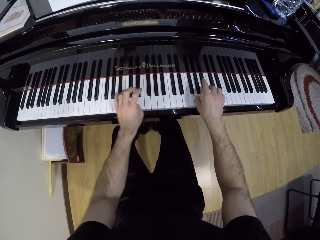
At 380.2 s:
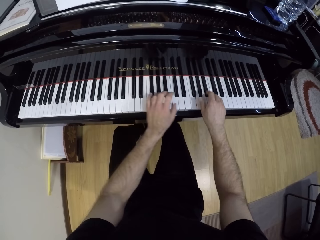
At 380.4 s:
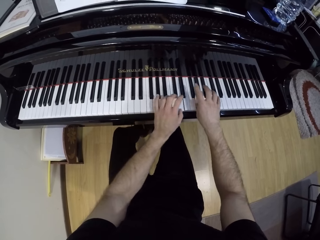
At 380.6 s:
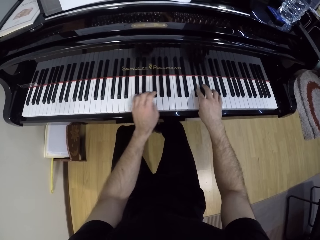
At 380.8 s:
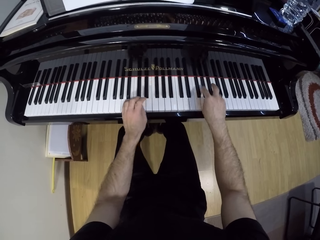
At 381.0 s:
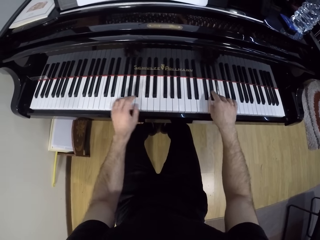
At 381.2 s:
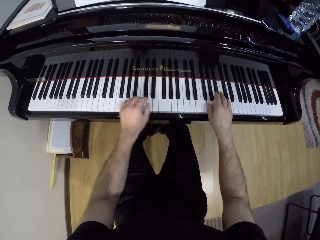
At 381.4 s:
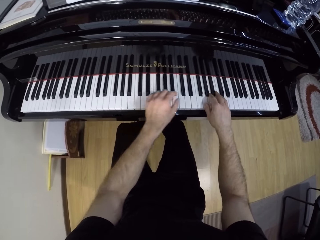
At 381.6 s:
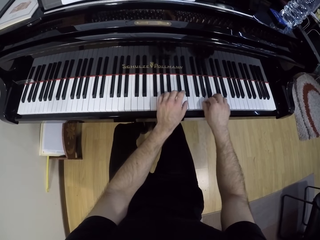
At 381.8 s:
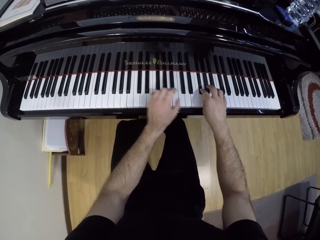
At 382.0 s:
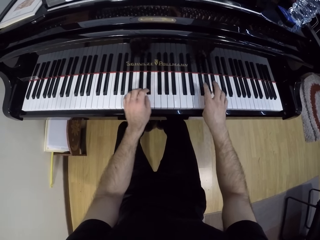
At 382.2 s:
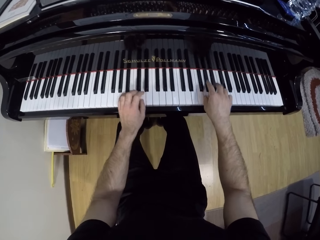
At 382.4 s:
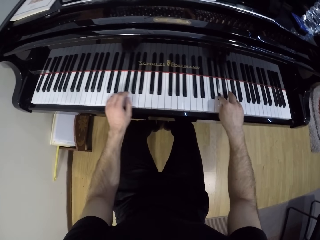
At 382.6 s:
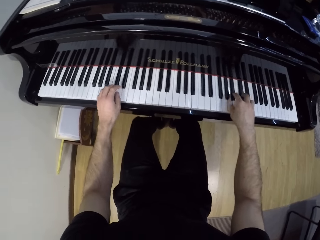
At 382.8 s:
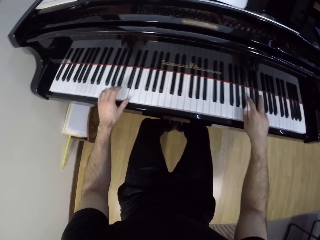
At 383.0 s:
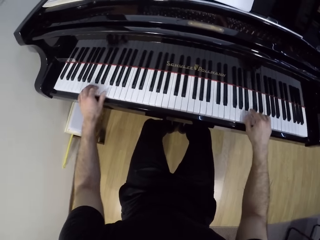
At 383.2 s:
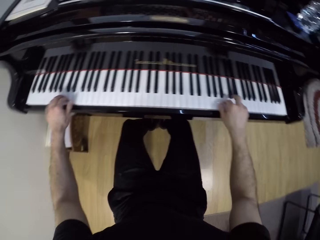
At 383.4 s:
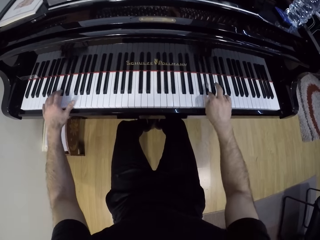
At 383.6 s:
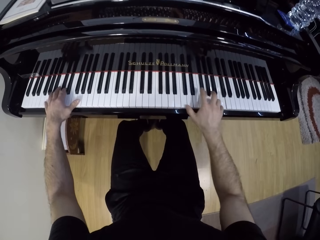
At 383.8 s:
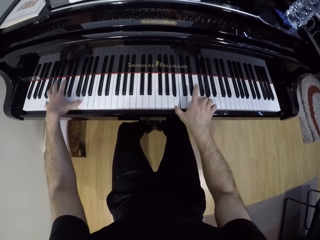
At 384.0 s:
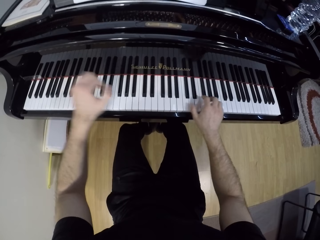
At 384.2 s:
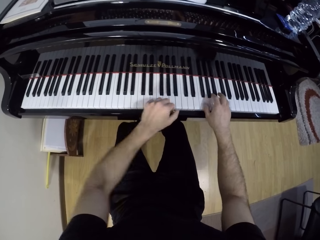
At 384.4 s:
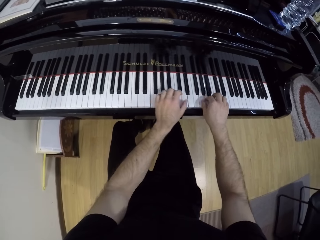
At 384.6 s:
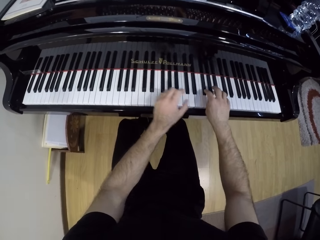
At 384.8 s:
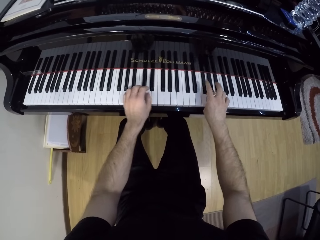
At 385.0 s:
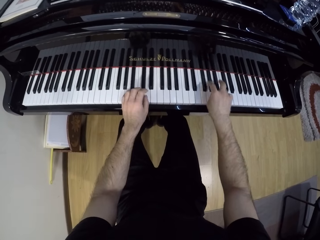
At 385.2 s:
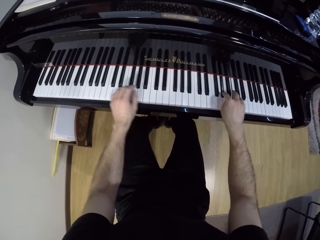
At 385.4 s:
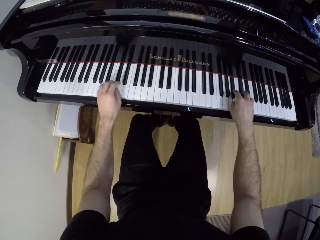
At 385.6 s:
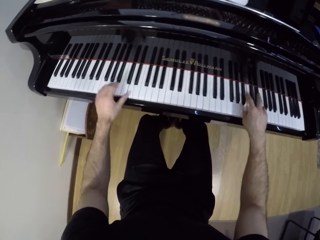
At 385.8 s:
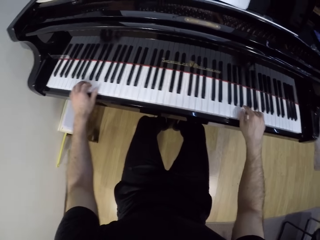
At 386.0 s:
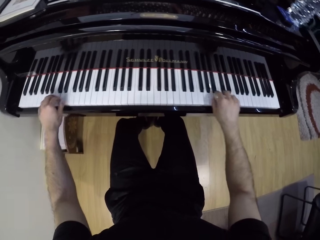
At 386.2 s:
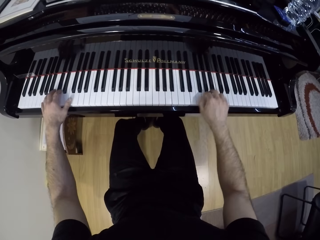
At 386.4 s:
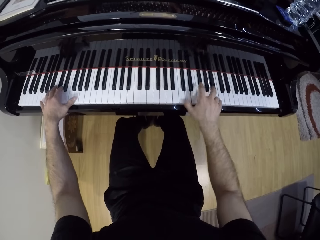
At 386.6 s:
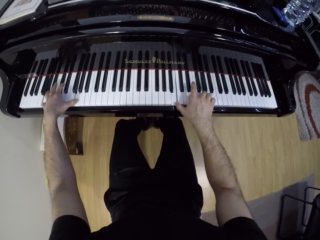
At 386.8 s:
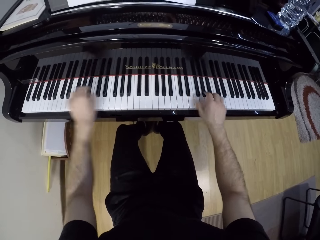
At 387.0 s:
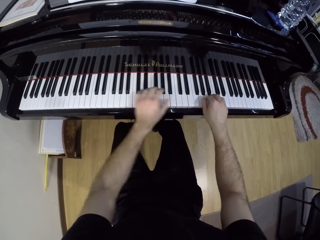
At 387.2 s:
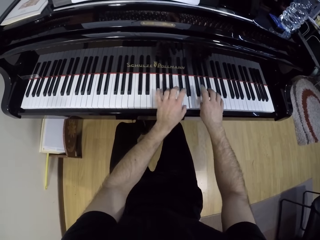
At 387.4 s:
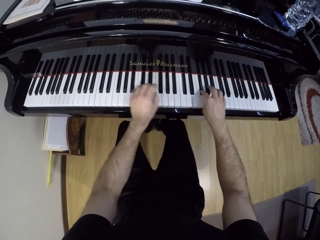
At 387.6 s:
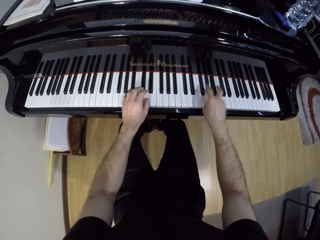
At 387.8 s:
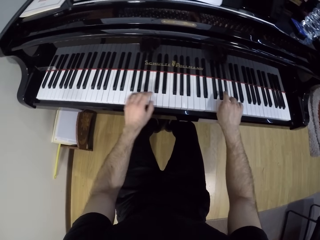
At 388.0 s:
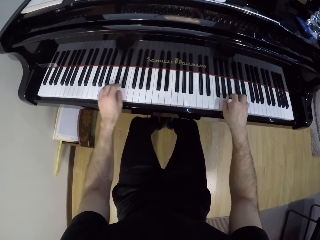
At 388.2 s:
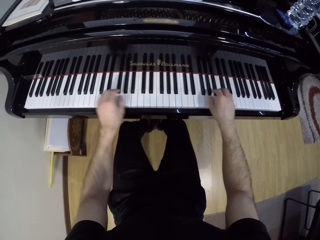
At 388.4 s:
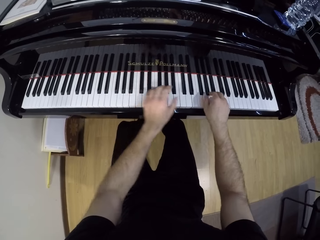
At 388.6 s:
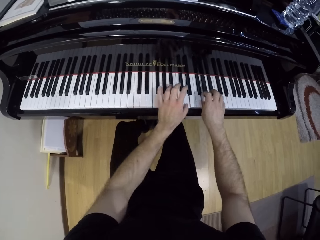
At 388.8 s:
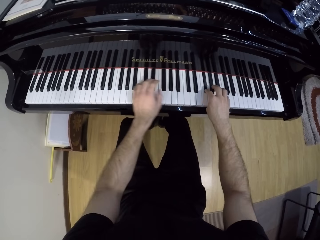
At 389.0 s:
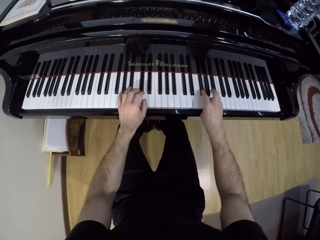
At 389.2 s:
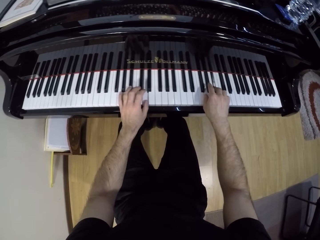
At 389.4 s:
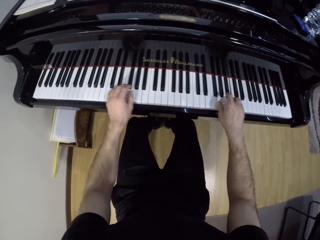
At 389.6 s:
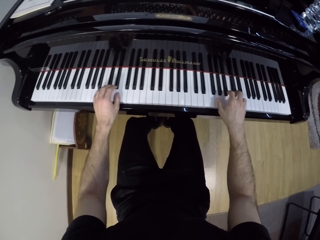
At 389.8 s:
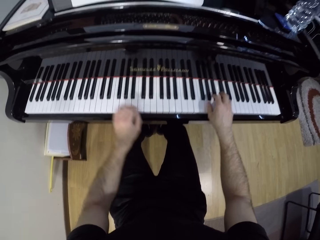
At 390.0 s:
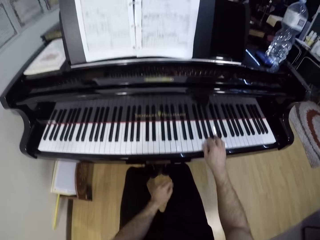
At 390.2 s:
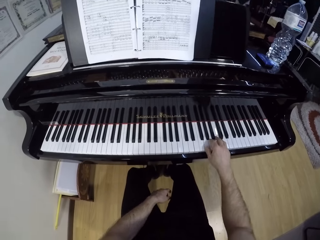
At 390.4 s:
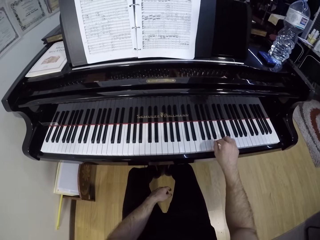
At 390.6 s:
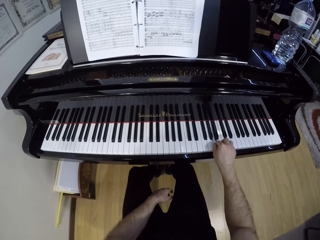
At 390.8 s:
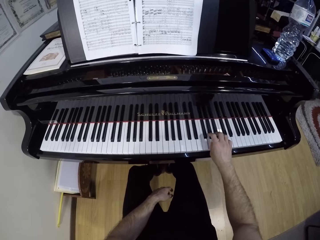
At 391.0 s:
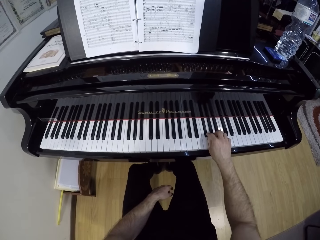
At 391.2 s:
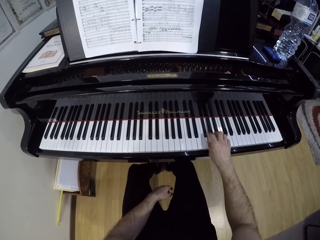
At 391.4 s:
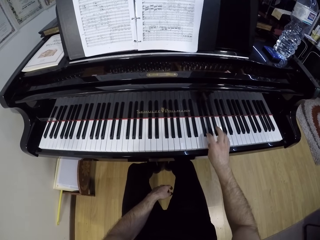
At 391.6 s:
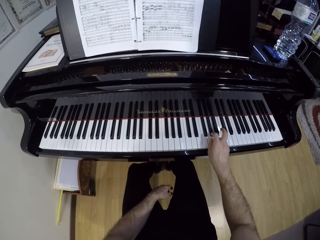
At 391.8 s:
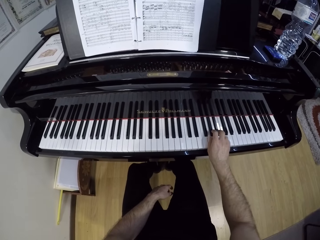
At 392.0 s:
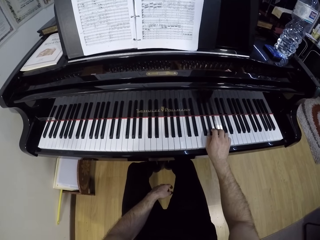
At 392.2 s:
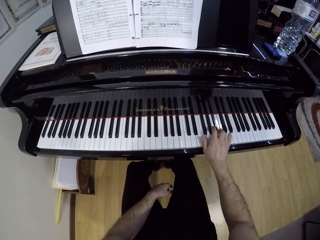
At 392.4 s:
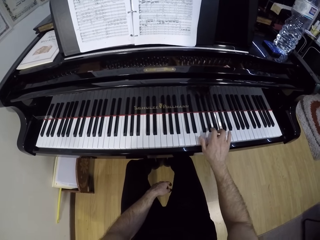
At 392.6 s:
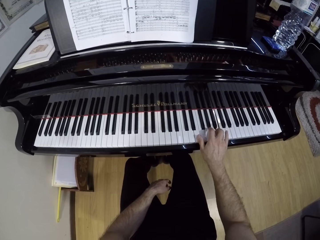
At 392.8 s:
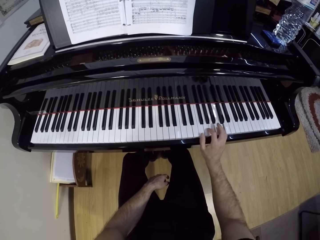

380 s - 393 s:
The camera wearer plays the piano with his right hand. He places his left hand on his thigh.

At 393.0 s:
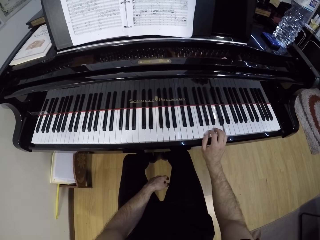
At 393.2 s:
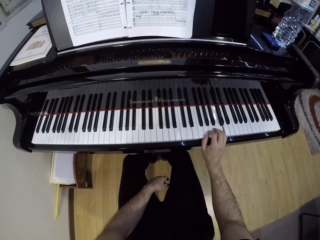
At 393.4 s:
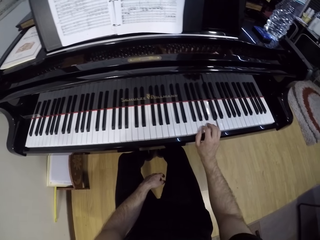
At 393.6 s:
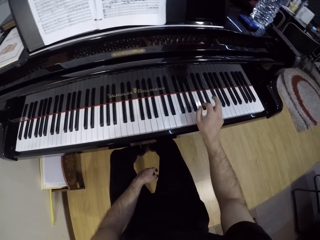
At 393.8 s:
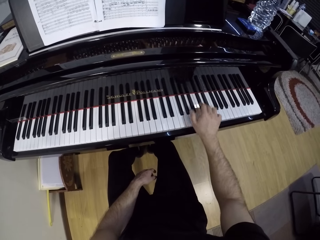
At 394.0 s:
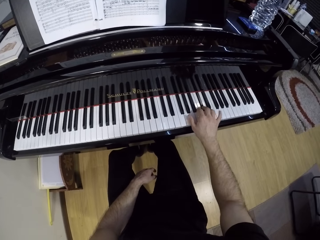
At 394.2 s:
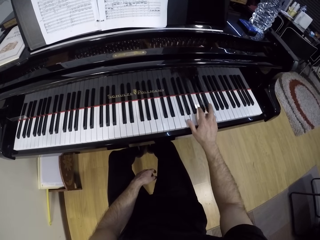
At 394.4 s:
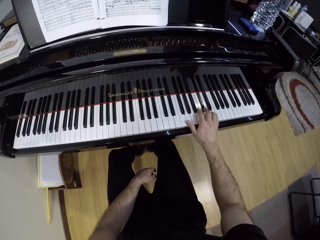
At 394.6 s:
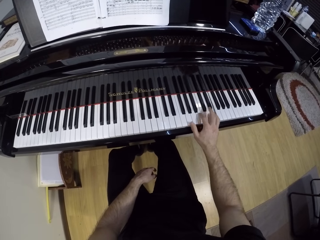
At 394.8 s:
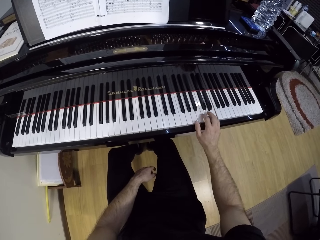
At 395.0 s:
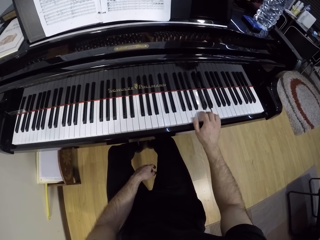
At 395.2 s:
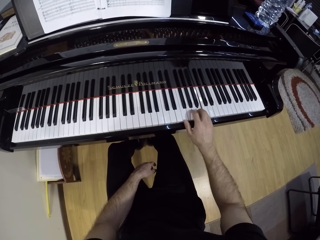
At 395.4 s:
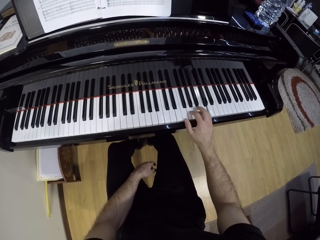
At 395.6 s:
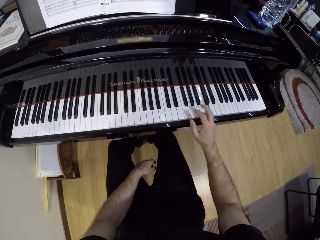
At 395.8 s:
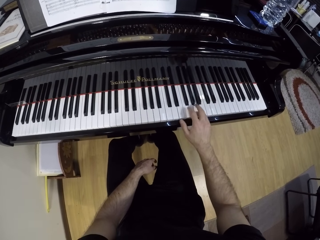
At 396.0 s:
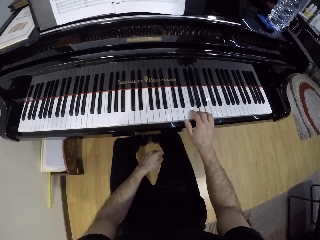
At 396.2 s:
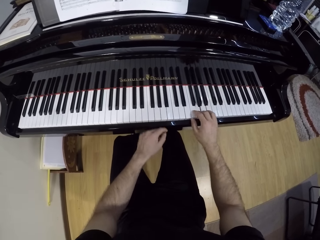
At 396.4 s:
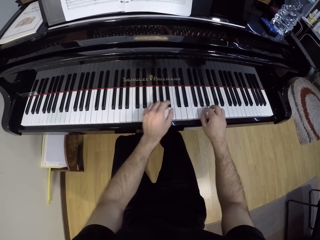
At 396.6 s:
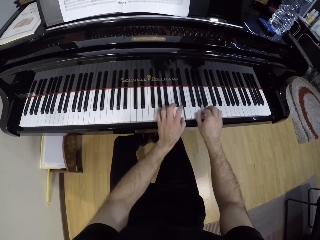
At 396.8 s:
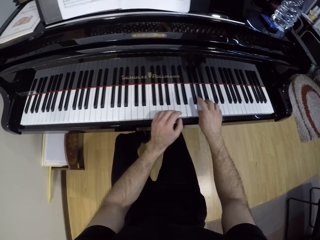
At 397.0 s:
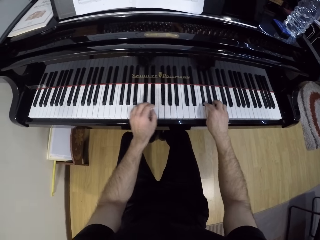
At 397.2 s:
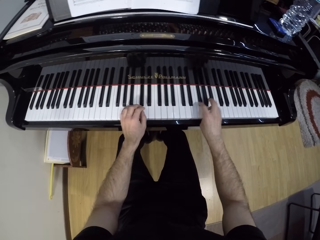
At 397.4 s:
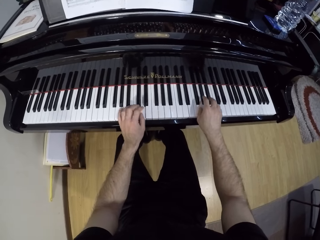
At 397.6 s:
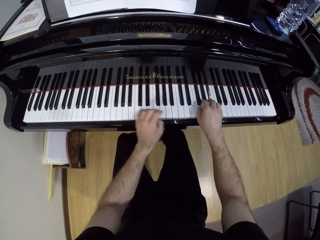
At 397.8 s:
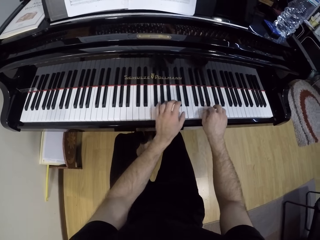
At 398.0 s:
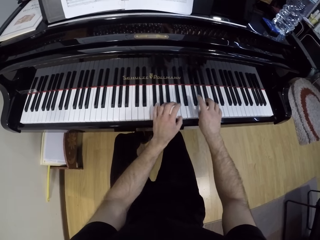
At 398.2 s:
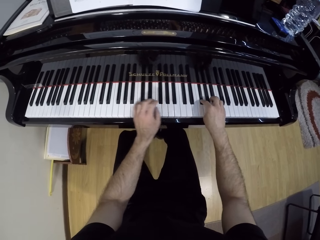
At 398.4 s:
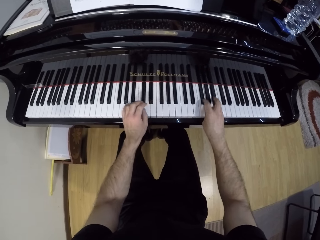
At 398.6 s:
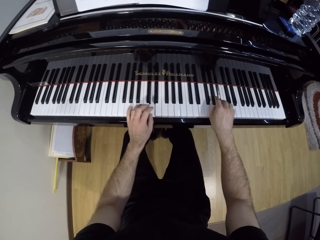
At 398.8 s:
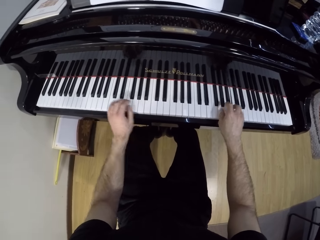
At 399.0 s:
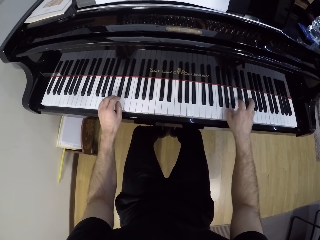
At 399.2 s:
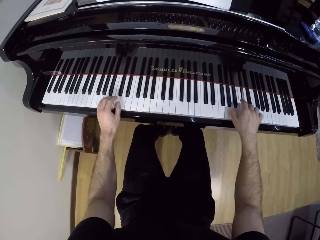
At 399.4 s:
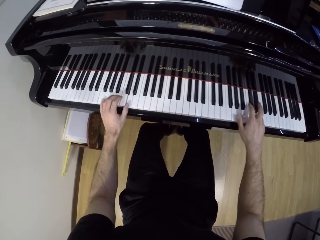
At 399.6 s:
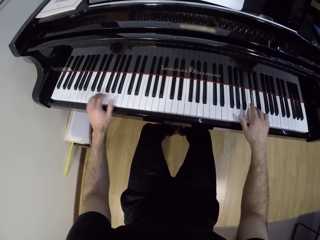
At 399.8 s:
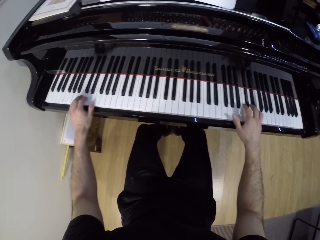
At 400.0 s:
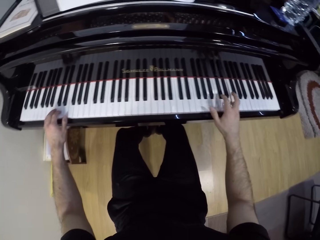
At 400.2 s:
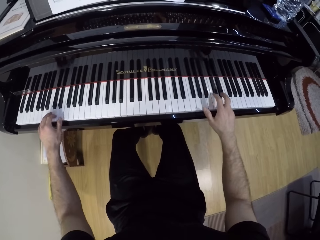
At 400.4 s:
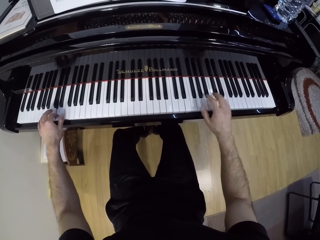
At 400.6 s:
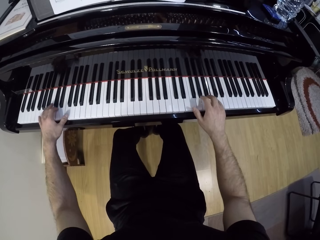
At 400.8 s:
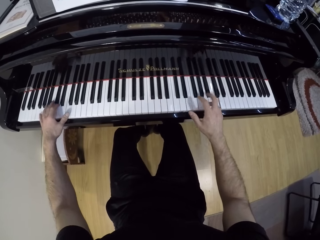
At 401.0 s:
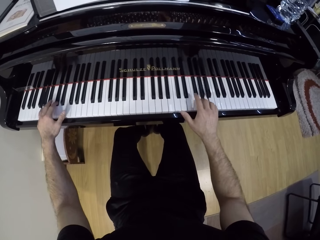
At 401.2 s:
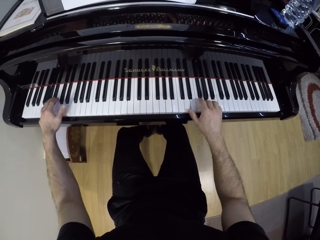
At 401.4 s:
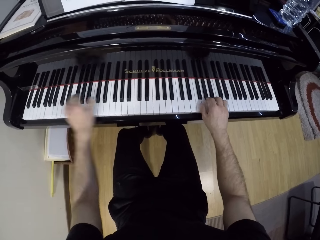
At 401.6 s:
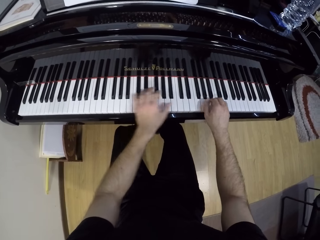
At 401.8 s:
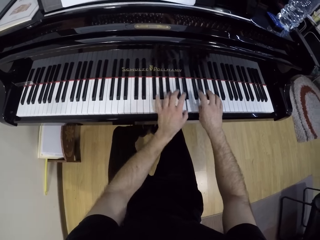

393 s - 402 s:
The camera wearer plays the piano with both hands.
